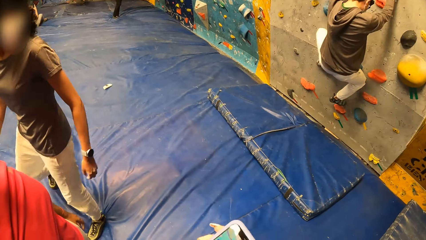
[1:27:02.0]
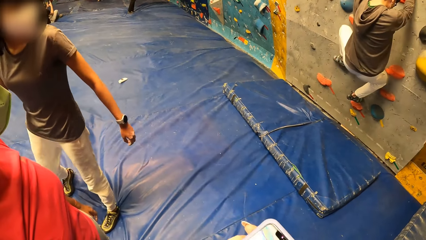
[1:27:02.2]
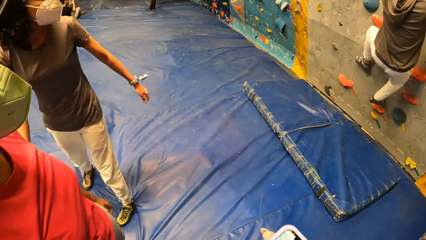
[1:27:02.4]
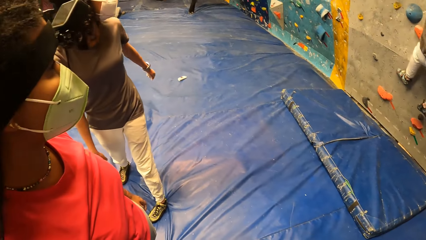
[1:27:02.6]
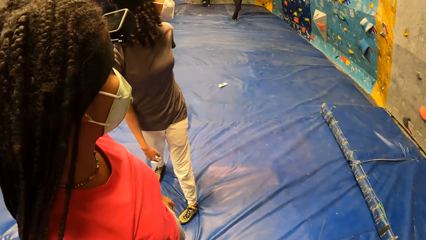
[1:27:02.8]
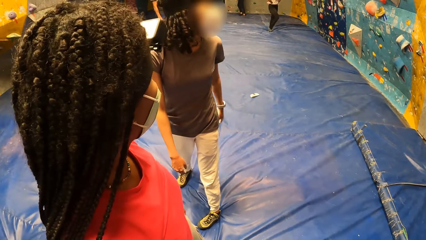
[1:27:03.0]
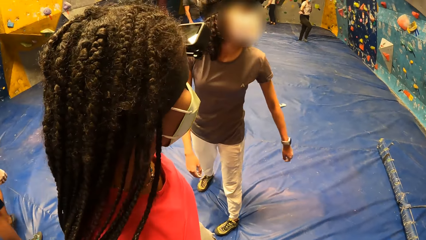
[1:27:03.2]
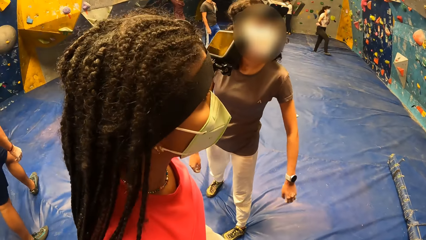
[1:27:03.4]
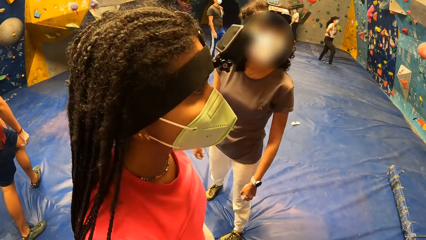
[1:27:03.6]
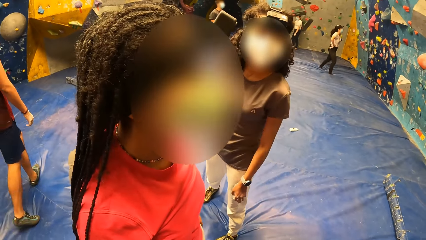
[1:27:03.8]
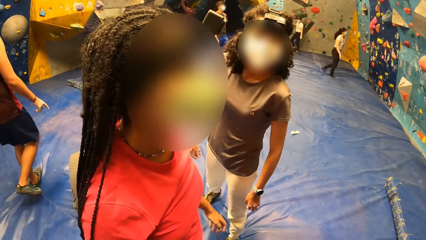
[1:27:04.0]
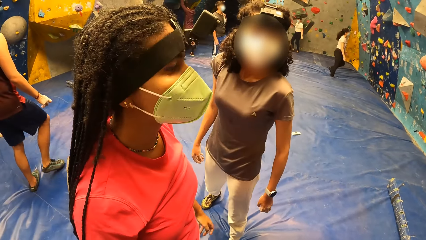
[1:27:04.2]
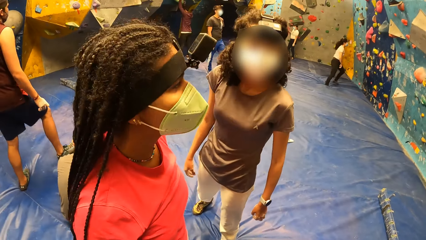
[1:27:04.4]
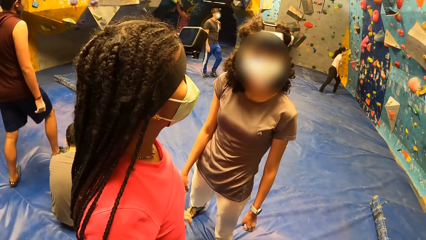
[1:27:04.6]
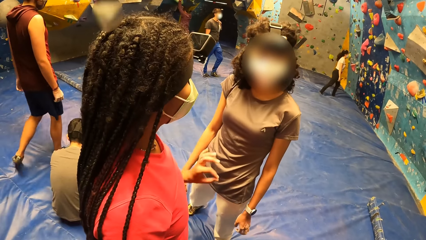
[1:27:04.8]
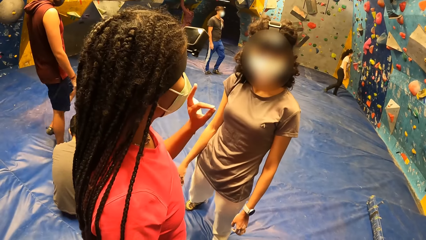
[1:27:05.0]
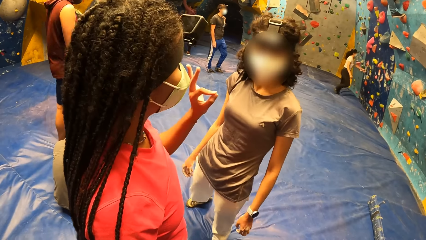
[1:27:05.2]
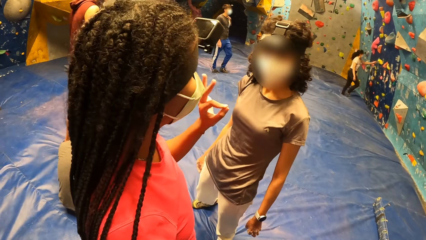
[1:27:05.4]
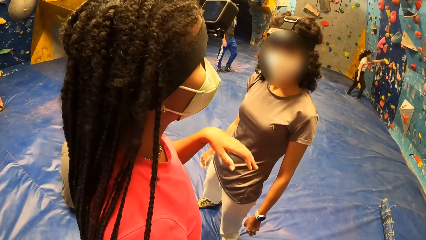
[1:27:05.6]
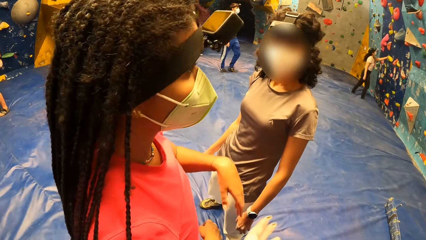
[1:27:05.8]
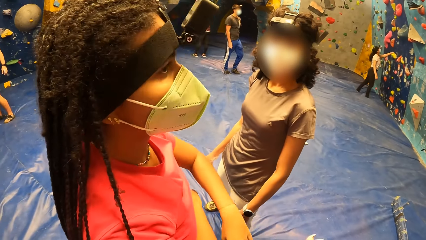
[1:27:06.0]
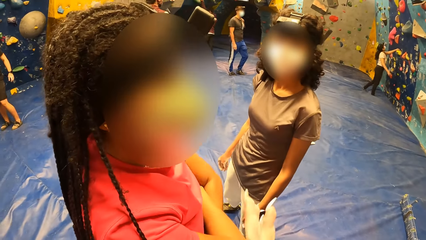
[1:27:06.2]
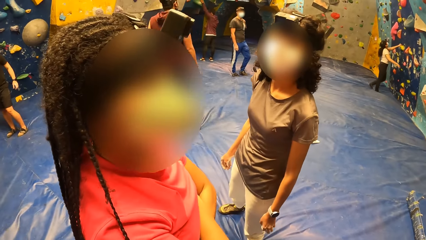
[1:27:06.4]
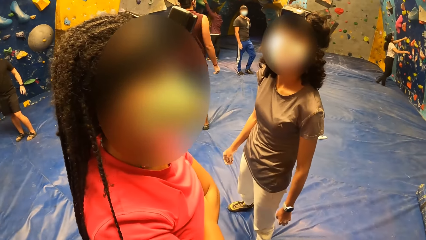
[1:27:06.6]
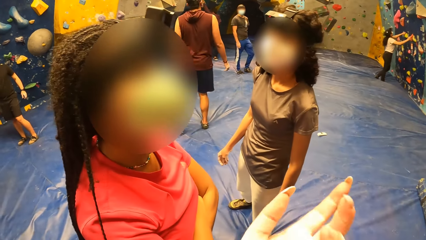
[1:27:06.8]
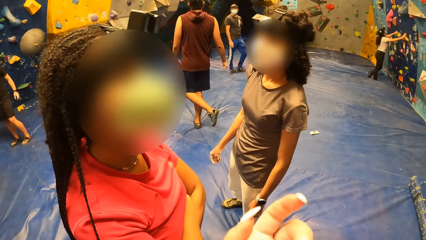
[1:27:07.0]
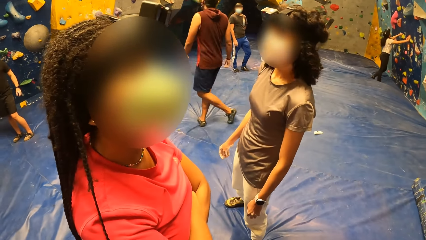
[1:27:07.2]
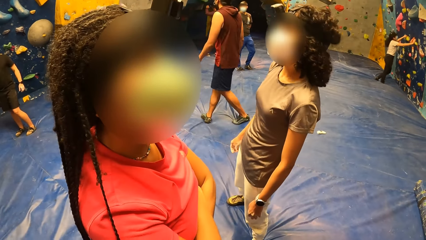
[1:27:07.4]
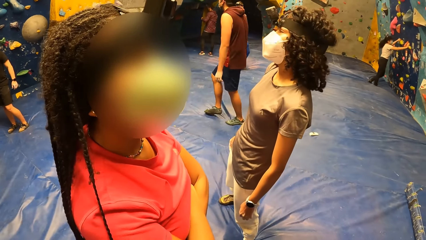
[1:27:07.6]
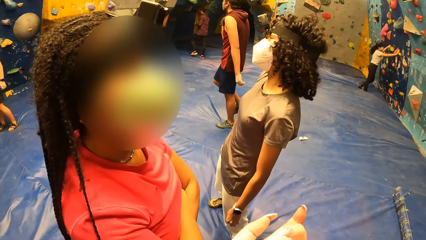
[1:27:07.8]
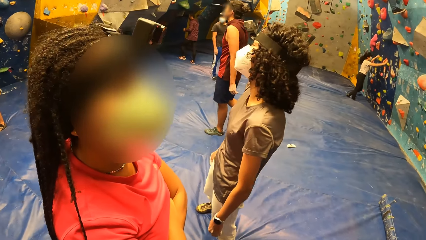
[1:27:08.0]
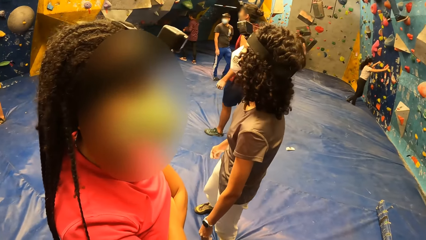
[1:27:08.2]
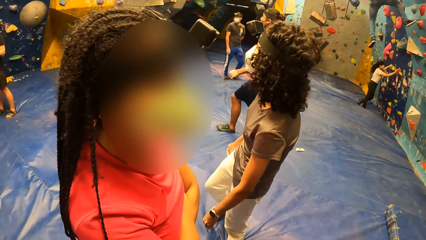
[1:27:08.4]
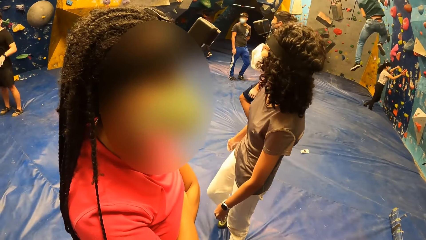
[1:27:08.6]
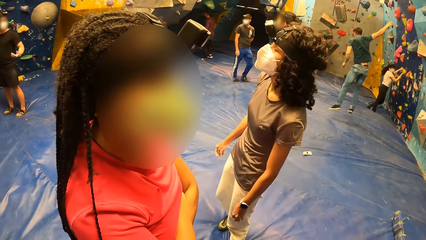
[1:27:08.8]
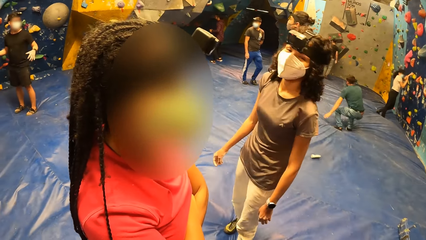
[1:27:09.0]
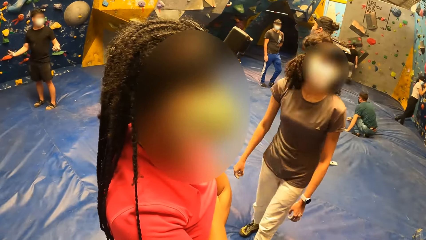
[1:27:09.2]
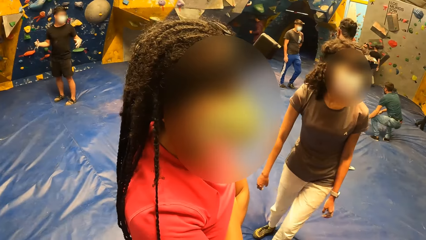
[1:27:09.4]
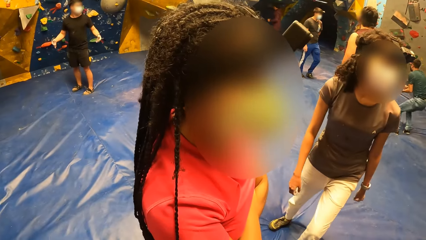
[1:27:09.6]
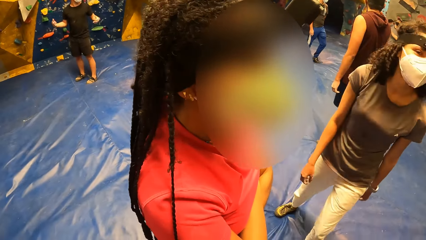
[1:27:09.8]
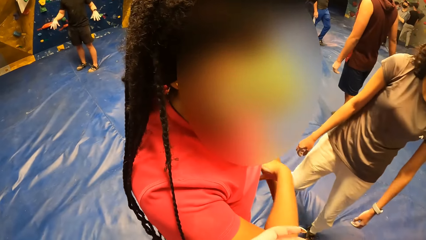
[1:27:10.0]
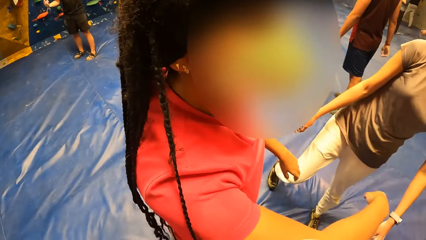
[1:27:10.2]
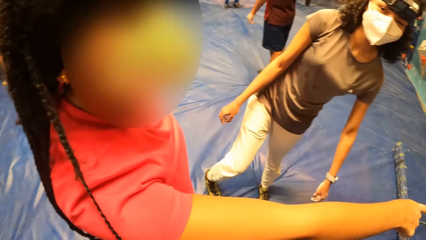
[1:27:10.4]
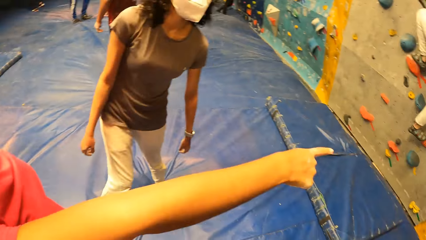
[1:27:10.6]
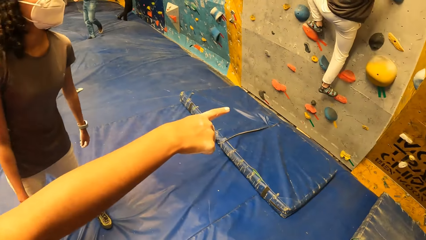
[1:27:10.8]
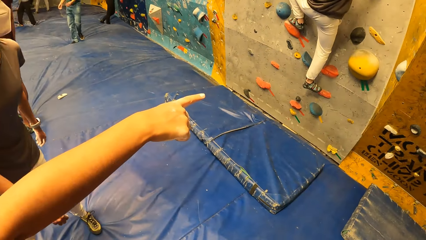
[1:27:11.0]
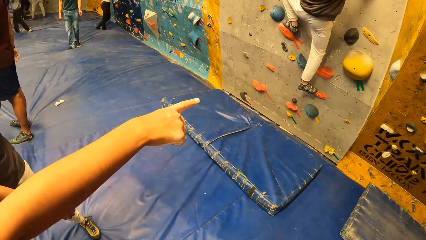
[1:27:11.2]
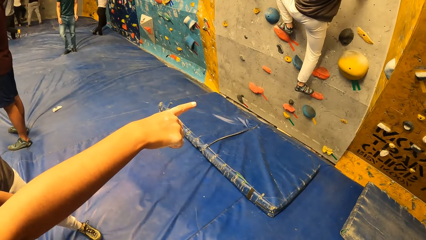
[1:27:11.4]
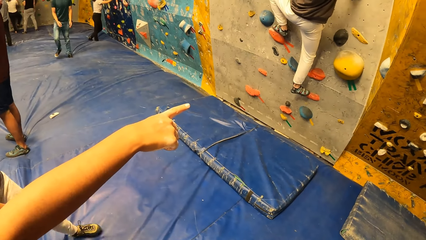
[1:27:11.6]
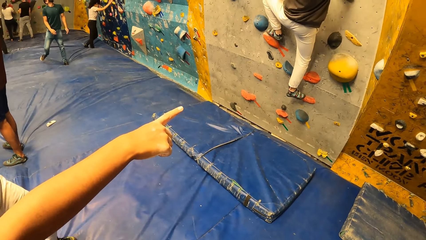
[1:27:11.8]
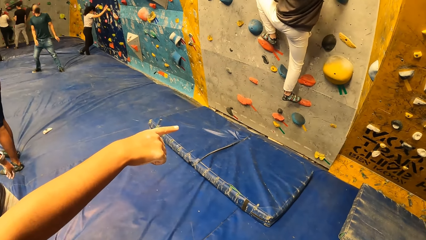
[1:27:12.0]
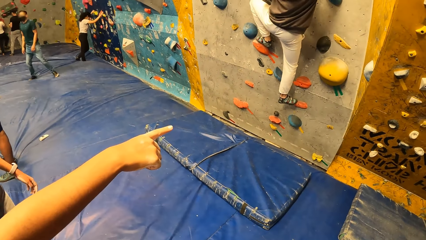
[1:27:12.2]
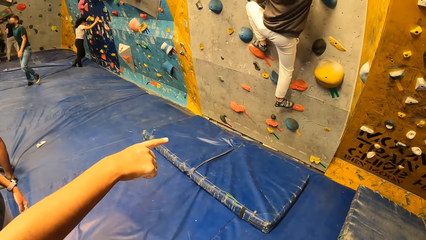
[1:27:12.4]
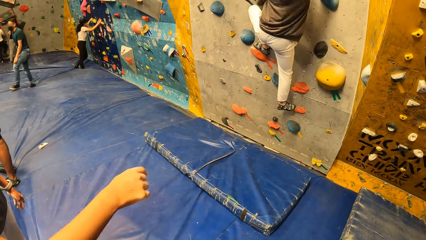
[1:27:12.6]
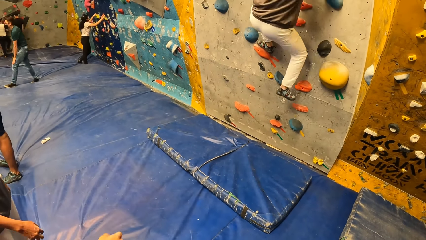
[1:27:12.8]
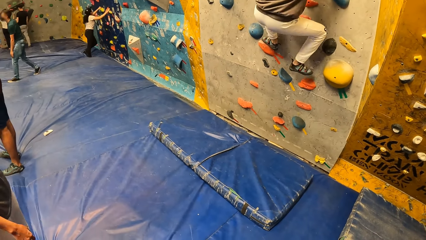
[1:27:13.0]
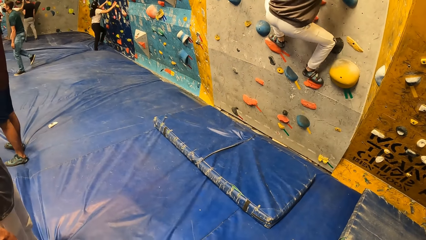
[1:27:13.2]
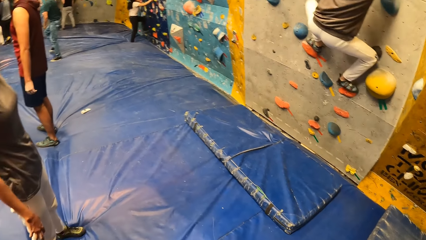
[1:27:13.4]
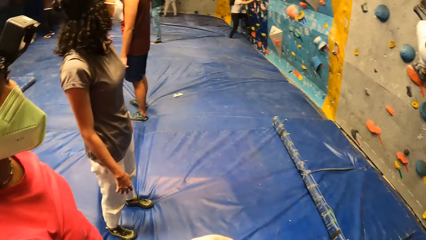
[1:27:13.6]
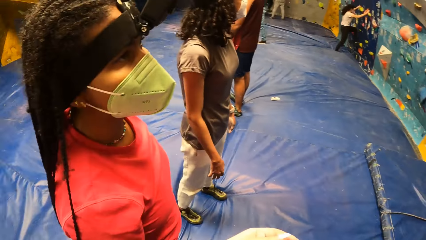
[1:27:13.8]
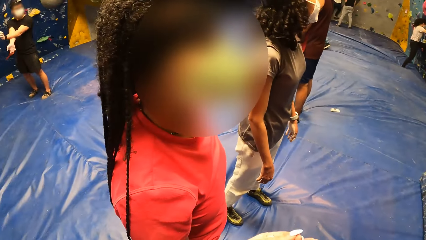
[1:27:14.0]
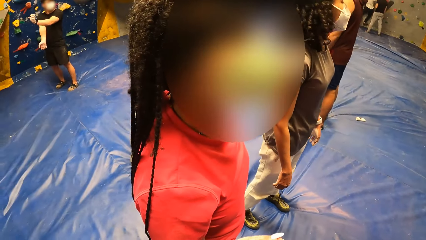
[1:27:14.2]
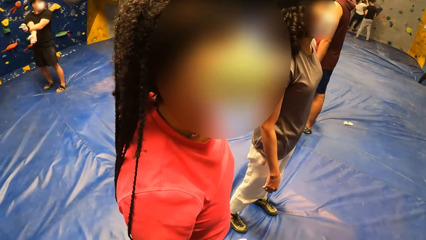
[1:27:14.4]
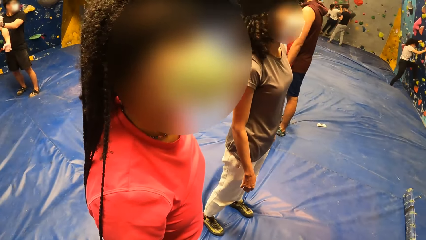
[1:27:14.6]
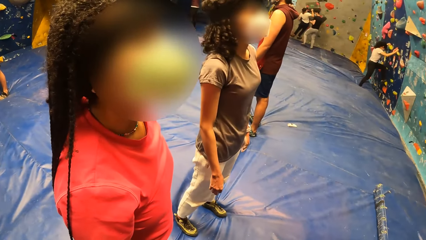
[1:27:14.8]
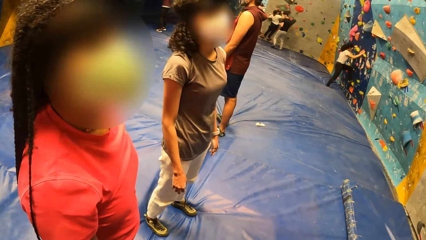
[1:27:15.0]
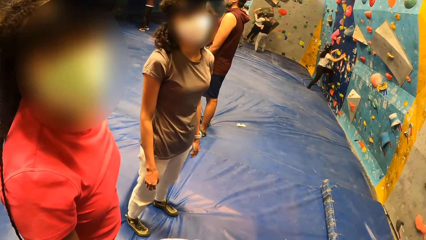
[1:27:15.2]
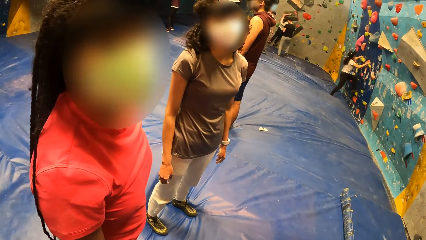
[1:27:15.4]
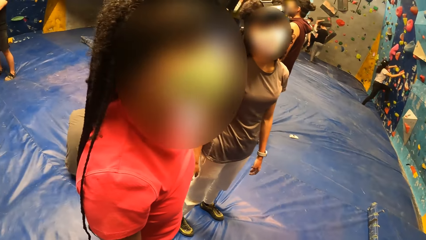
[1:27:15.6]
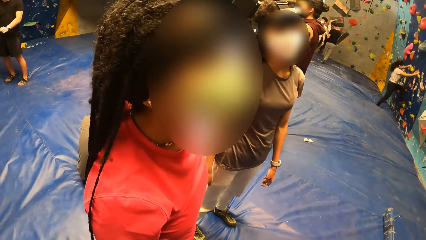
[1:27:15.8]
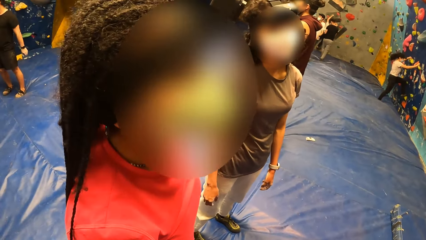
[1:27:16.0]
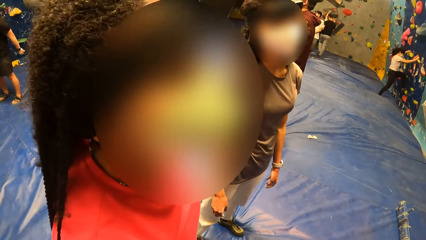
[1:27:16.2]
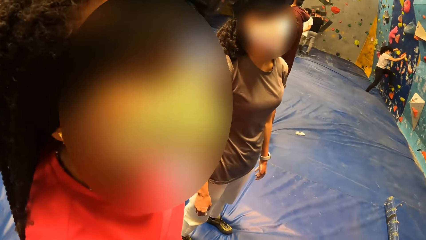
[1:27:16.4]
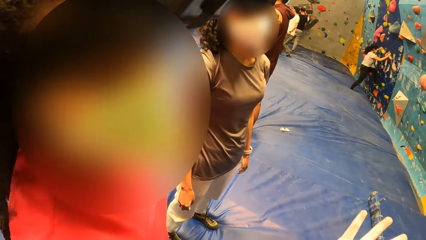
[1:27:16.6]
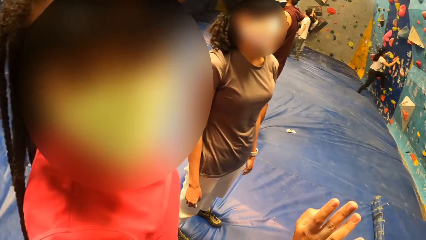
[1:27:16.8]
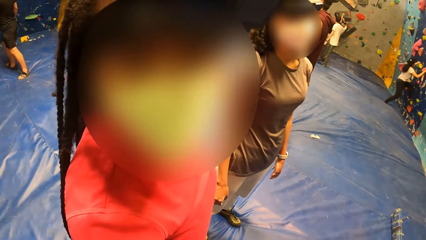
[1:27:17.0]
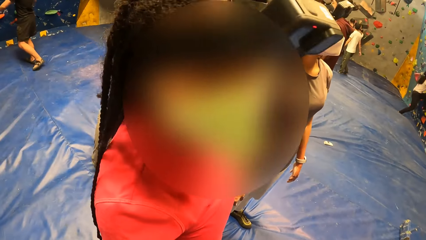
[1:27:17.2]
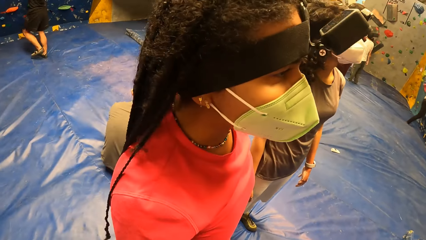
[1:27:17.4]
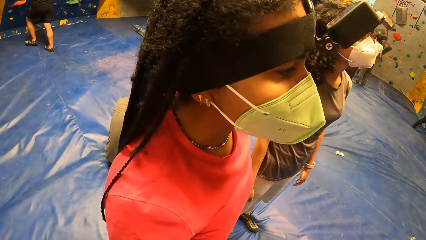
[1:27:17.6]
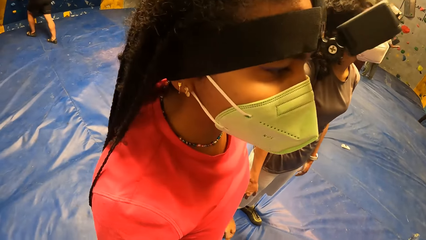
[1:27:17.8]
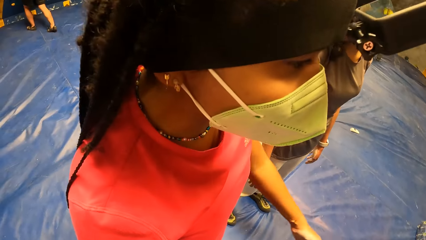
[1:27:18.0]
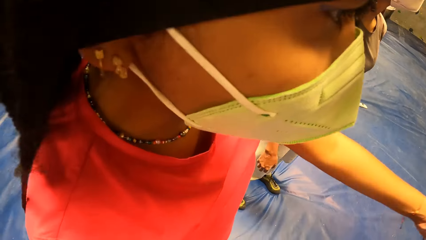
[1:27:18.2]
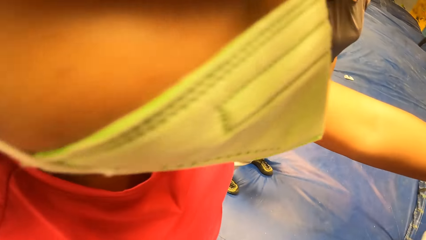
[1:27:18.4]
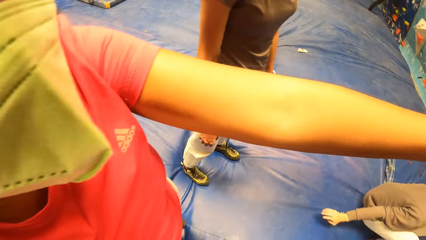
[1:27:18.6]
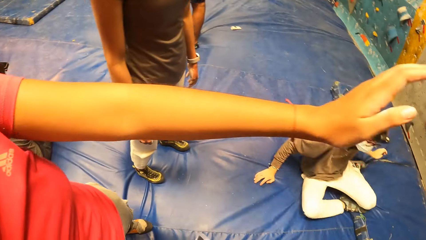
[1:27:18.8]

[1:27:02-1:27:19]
The woman interacts with another woman. A person points at the wall. The camera wearer interacts with the first woman and the other woman.
